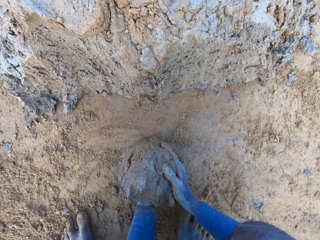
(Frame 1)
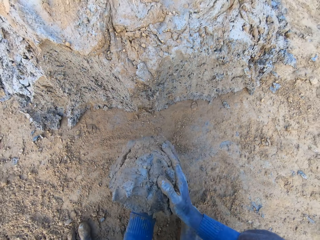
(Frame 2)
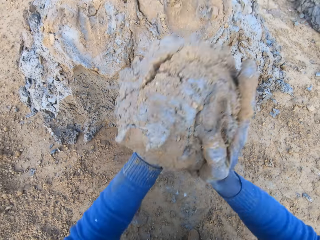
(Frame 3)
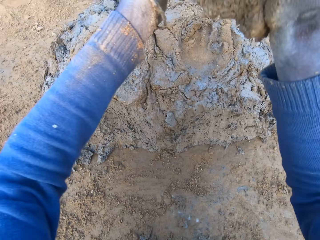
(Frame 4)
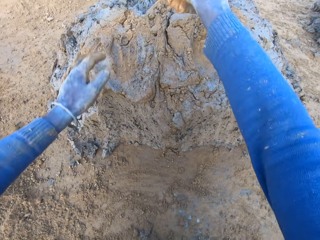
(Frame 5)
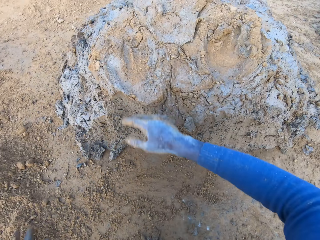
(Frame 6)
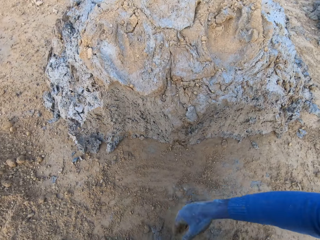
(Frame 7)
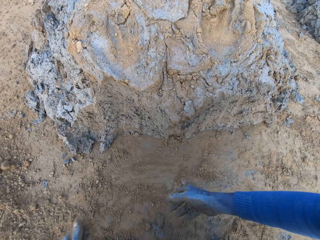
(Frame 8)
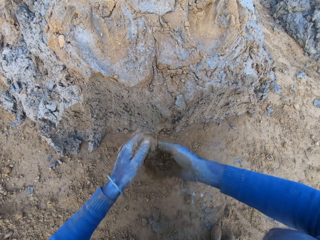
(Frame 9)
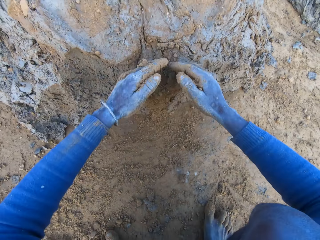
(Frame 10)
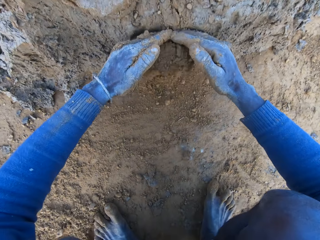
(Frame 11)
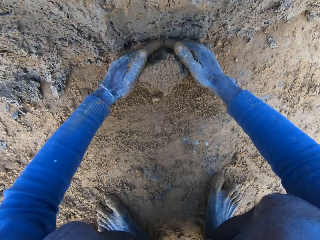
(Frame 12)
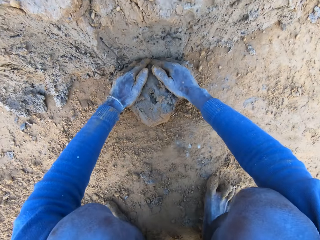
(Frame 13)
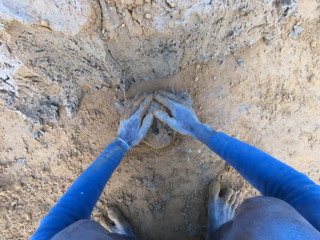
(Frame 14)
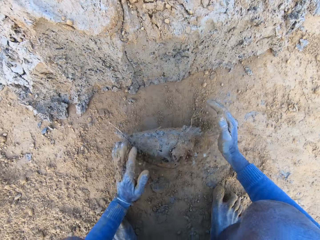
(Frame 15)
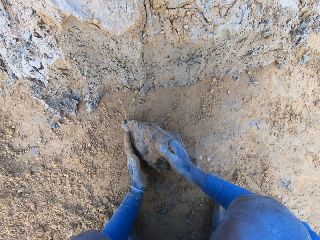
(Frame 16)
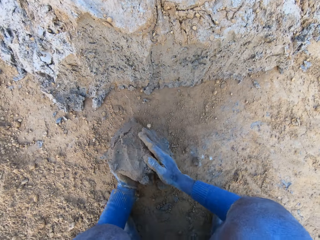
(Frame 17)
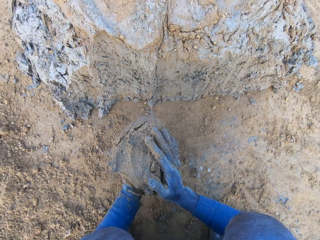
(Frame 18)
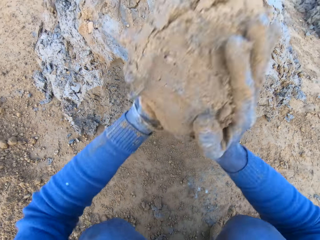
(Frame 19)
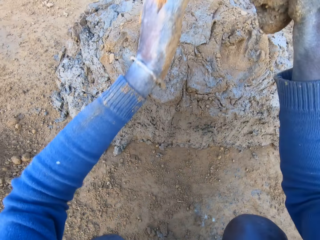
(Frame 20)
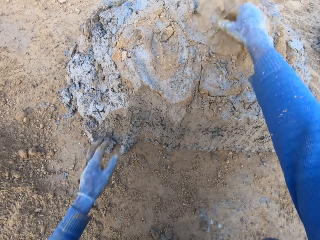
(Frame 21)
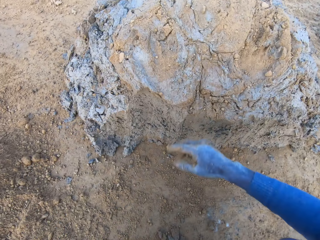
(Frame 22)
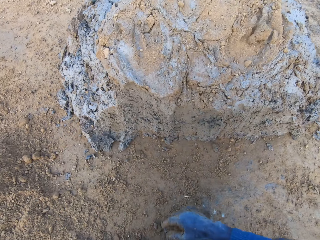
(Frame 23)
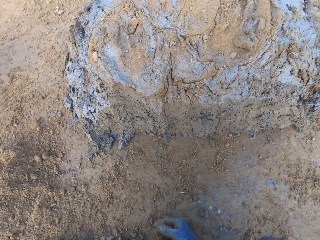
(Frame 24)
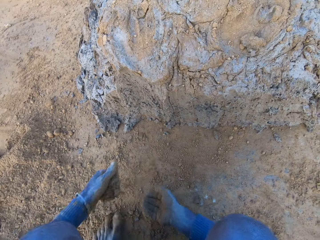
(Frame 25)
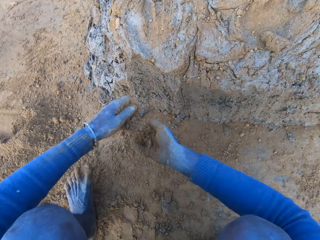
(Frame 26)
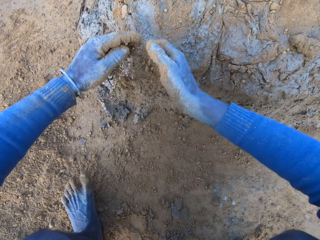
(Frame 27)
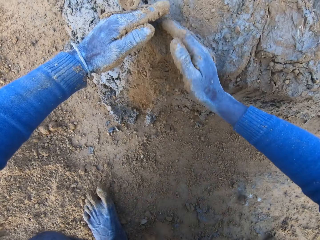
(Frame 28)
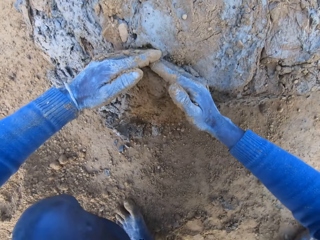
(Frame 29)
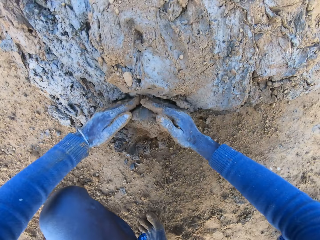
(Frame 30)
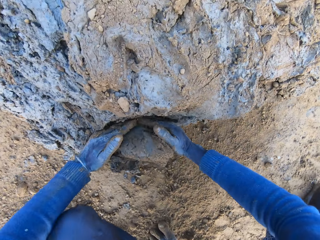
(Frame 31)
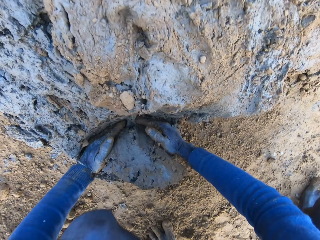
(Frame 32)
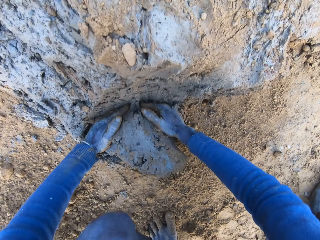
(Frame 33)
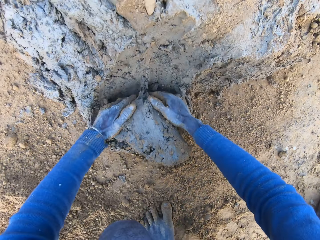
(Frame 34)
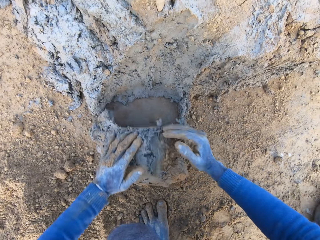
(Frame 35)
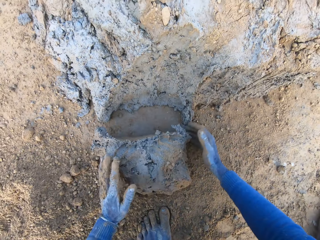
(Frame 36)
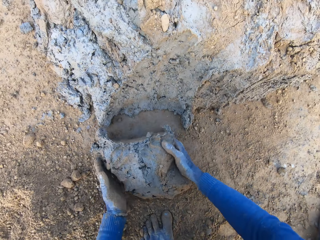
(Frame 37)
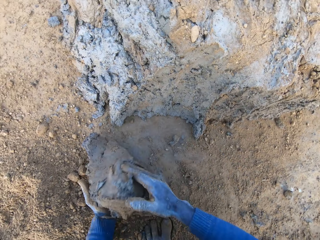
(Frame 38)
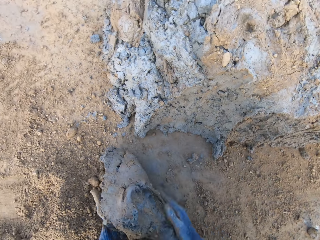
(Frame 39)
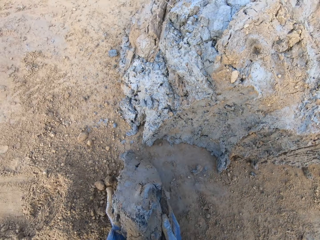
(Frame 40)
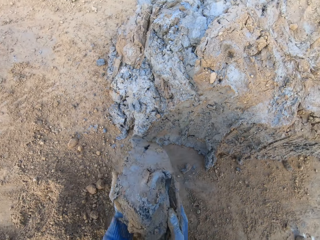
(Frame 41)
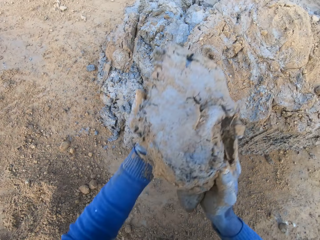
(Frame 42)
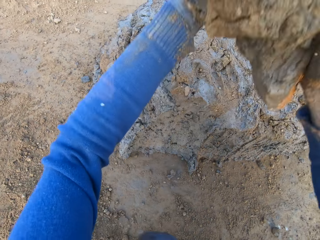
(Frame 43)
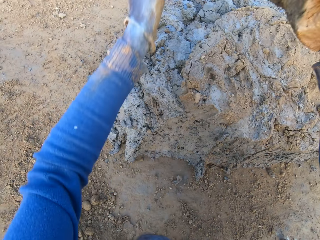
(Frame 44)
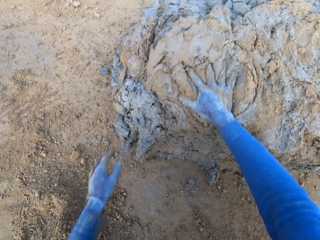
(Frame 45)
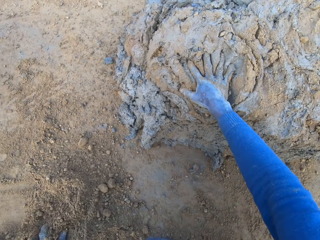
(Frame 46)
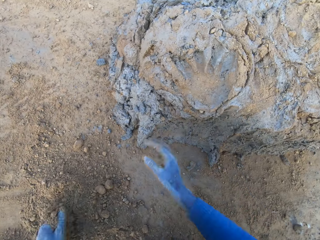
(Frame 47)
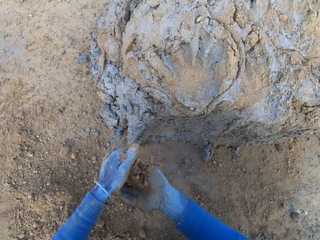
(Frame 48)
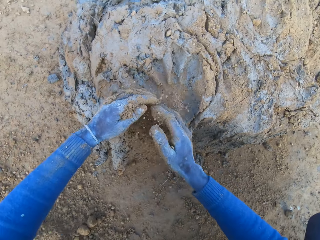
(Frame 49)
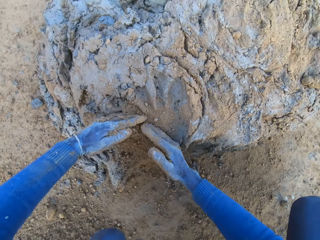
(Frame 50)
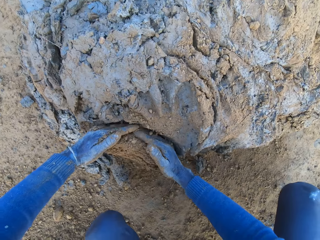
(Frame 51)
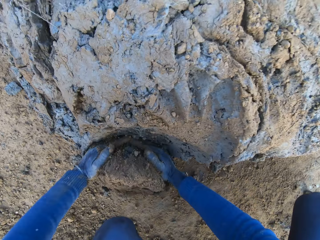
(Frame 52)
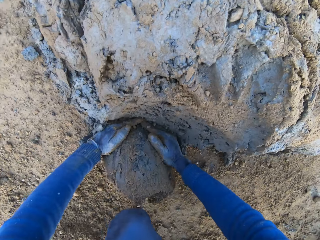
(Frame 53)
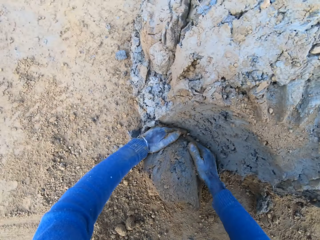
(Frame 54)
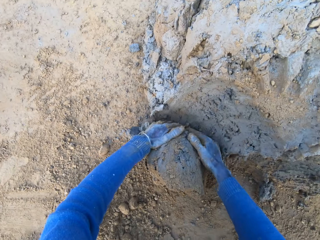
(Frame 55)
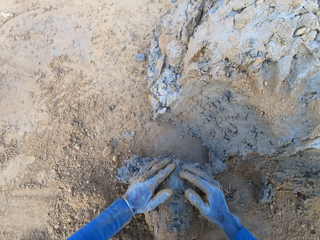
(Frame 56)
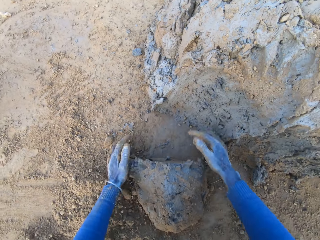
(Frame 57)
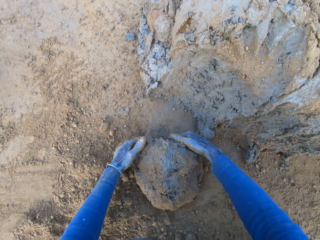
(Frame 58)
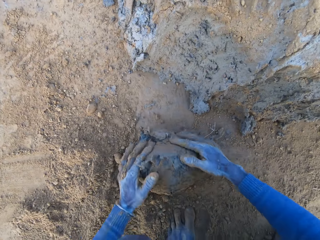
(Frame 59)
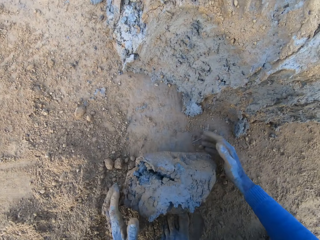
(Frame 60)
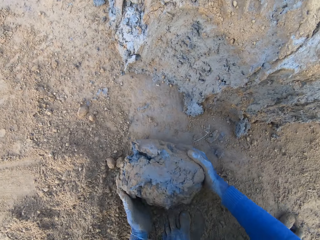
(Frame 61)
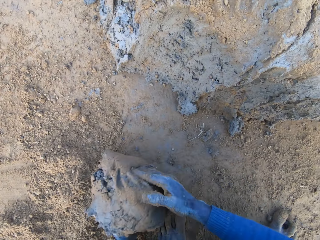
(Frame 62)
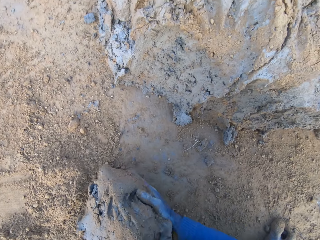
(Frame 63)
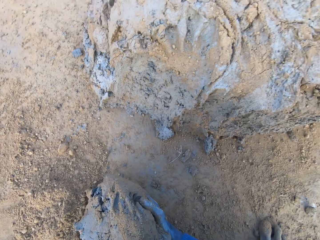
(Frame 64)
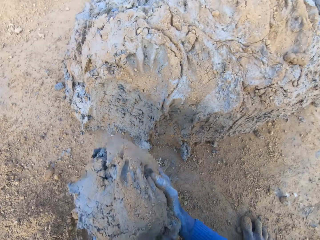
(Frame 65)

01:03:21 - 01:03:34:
The camera wearer makes a sound. He drops the clay on the heap of clay. He takes some clay from the base of the heap of clay with his hands. He picks up the mud. He drops the clay on the heap of clay. He pours some sand on the heap of clay. He takes some clay from the base of the heap of clay with his hands. He picks up the mud. He drops the clay on the heap of clay. He scoops some soil with his left hand. He pours some sand on the heap of clay. He takes some clay from the base of the heap of clay with his hands. He picks up the mud.

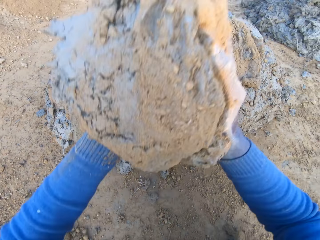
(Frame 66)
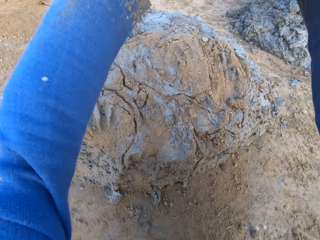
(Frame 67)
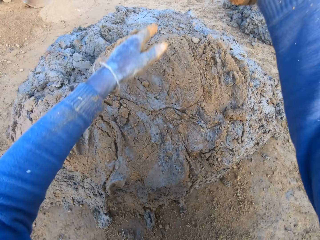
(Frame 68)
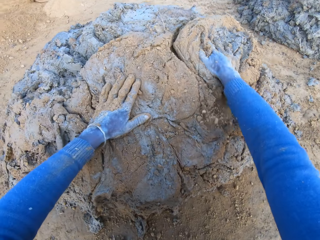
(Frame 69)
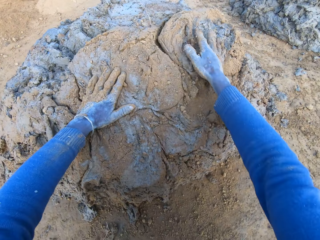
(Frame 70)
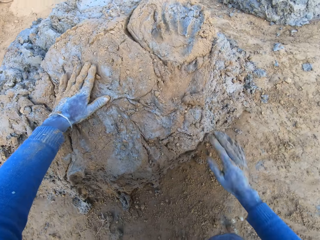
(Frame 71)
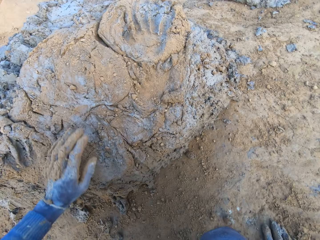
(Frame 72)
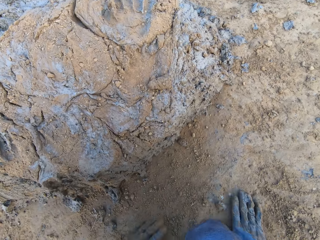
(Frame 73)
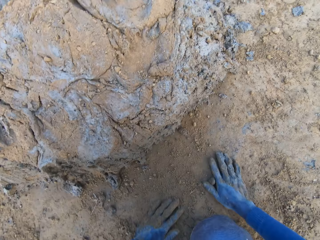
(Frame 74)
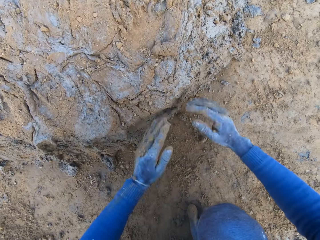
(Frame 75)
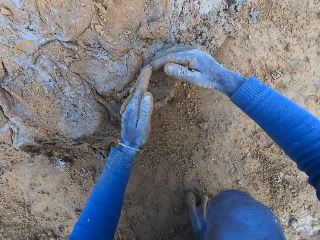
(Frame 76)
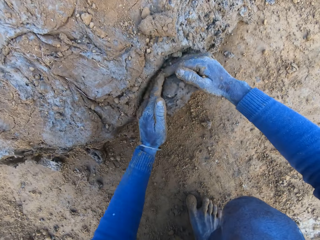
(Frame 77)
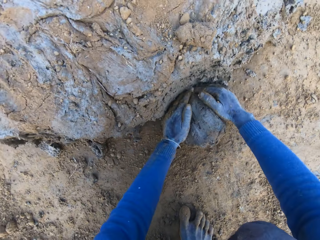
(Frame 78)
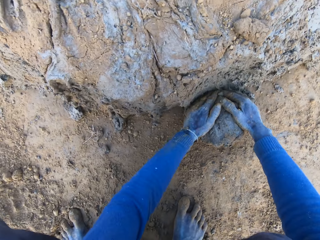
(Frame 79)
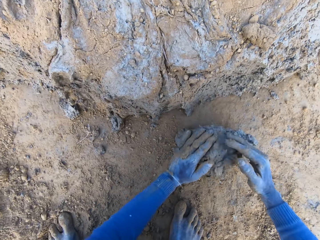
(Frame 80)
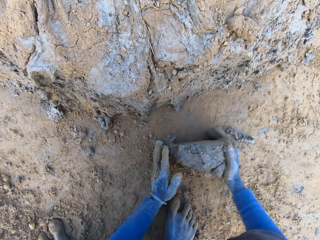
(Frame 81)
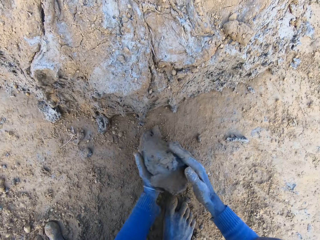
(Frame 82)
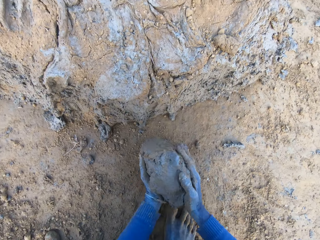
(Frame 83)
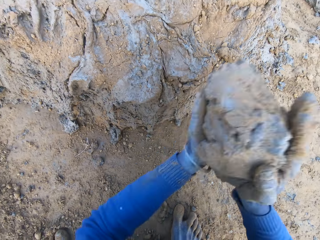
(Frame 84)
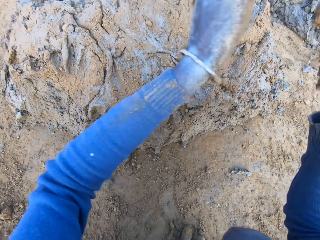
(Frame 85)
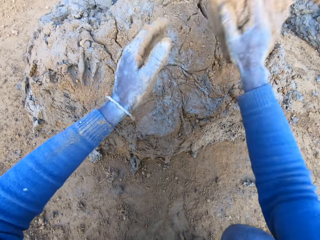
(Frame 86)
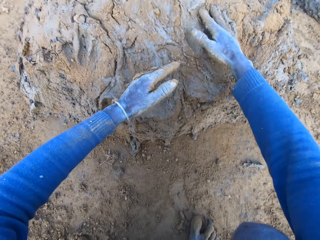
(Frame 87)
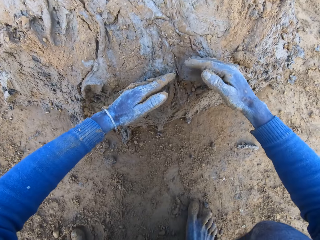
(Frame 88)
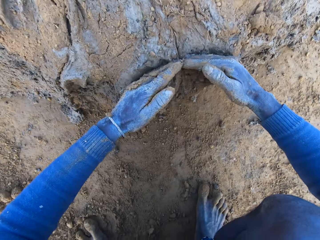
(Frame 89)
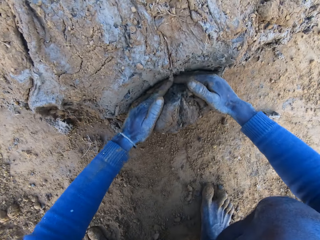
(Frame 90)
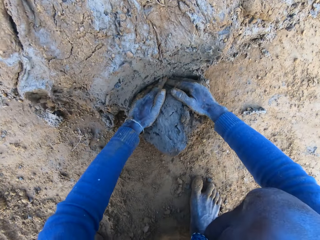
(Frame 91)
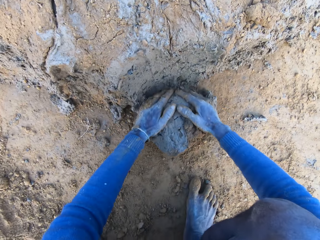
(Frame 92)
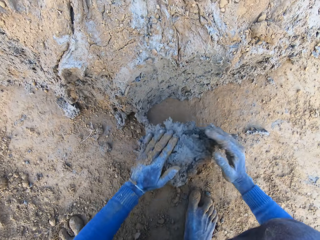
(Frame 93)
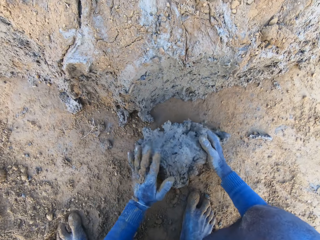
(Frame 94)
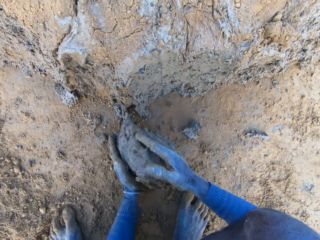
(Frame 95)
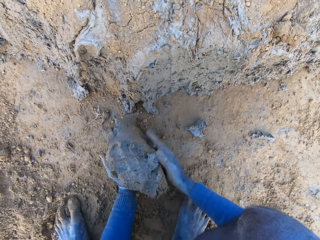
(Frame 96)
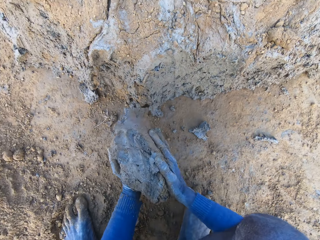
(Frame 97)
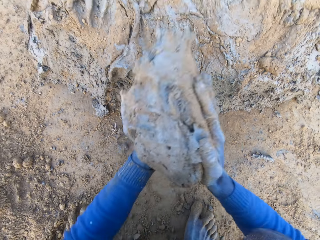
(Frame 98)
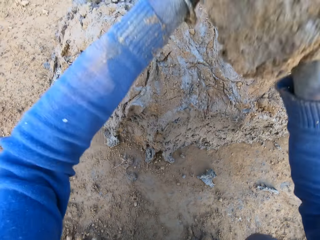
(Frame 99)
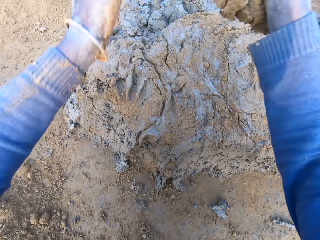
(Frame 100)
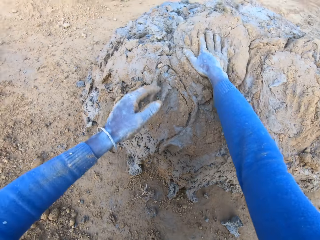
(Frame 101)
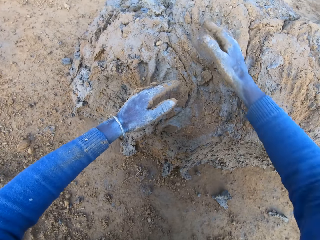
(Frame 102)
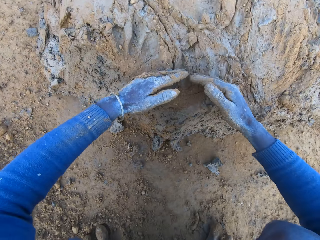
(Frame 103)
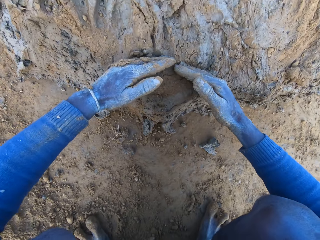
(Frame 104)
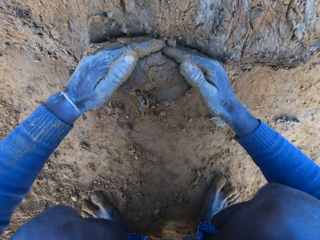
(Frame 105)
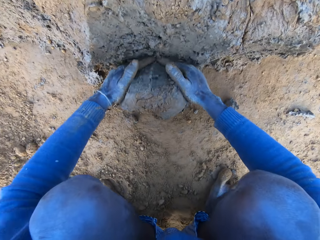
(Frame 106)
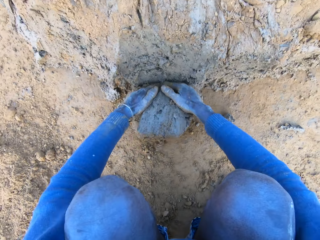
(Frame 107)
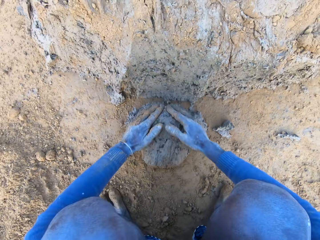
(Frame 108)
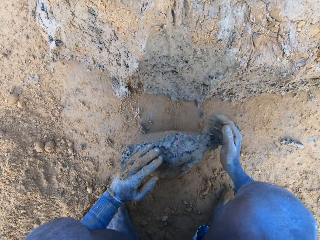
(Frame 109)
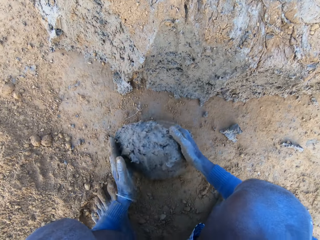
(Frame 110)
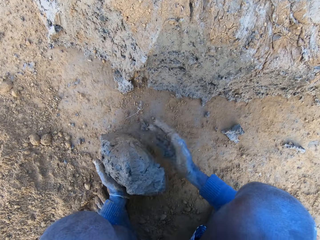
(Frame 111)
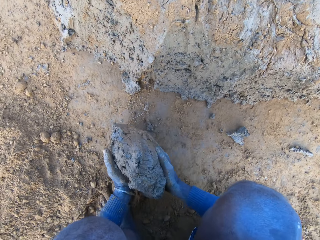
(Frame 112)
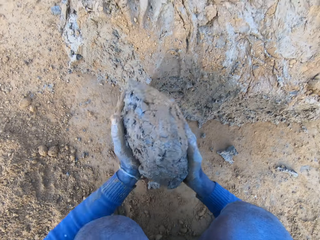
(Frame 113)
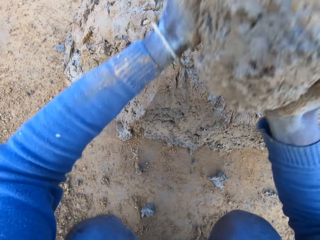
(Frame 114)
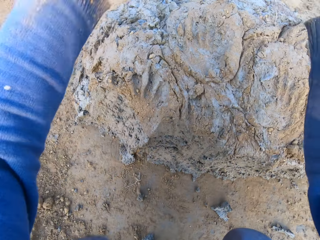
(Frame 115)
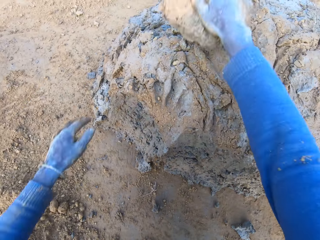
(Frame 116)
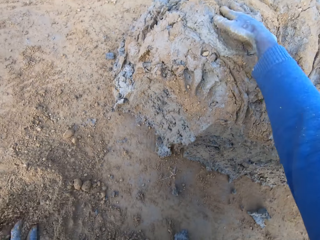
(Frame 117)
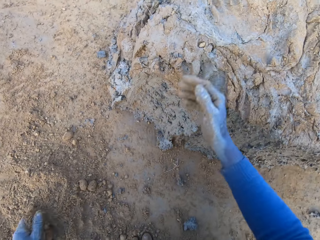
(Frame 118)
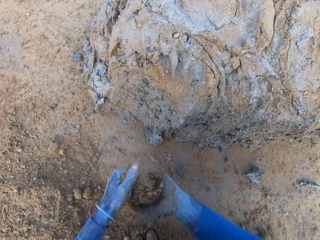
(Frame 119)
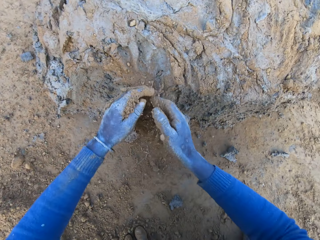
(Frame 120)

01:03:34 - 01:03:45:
The camera wearer drops the clay on the heap of clay. He touches the ground with his hands. He takes some clay from the base of the heap of clay with his hands. He drops the clay on the heap of clay. He takes some clay from the base of the heap of clay with his hands. He drops the clay on the heap of clay. He takes some clay from the base of the heap of clay with his hands. He drops the clay on the heap of clay.
